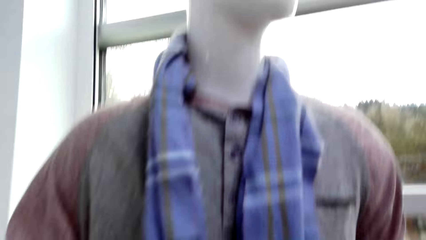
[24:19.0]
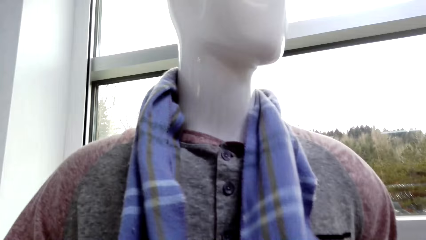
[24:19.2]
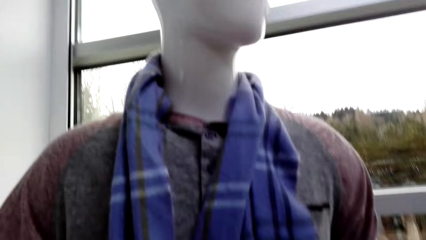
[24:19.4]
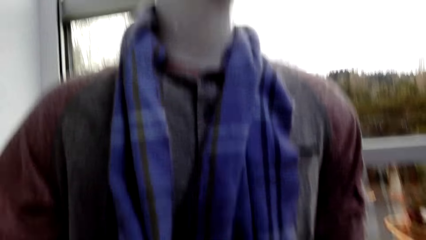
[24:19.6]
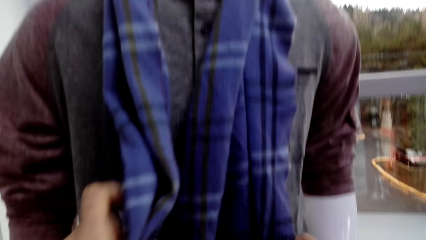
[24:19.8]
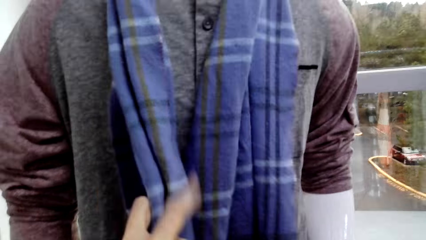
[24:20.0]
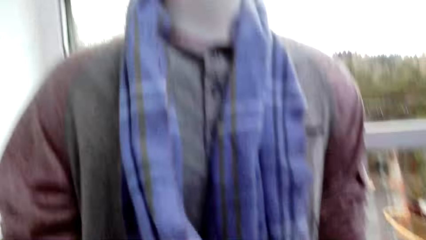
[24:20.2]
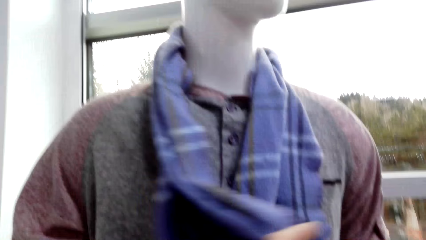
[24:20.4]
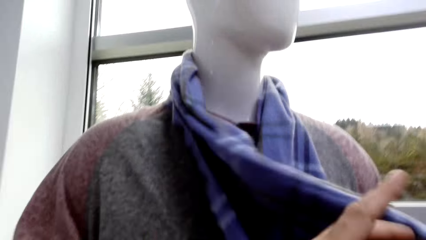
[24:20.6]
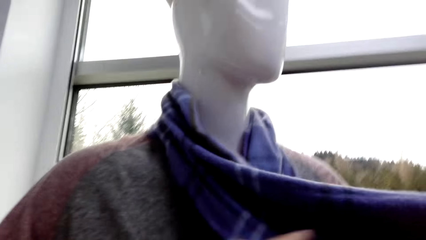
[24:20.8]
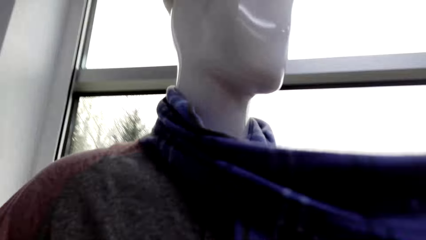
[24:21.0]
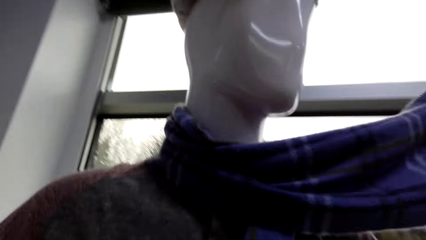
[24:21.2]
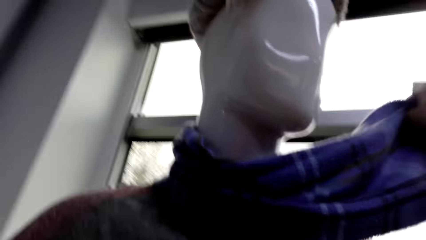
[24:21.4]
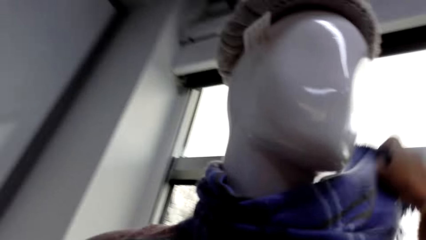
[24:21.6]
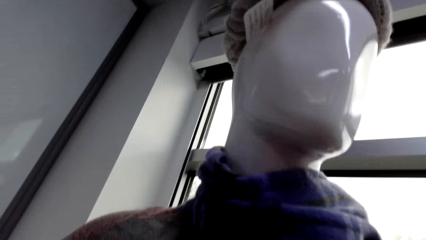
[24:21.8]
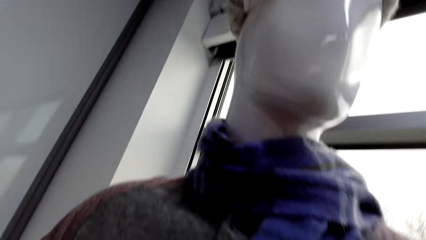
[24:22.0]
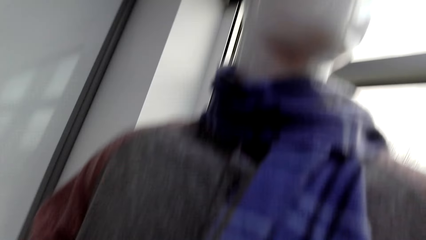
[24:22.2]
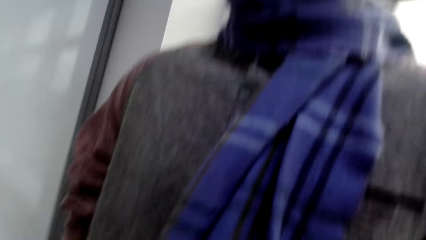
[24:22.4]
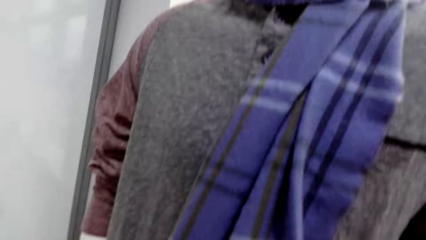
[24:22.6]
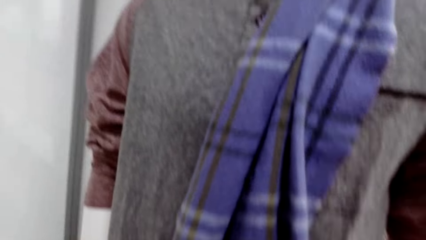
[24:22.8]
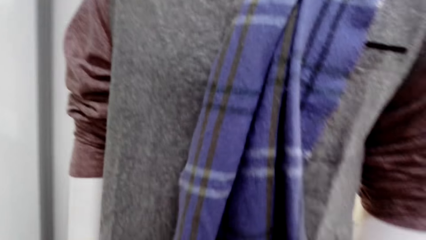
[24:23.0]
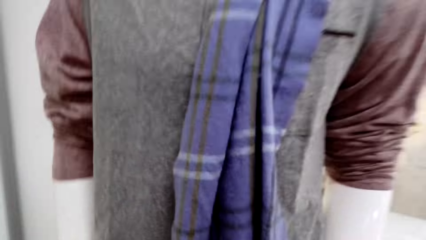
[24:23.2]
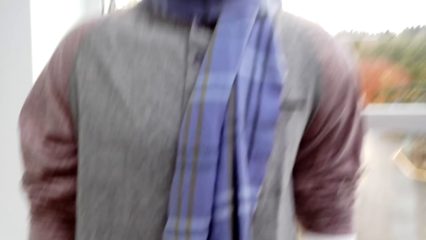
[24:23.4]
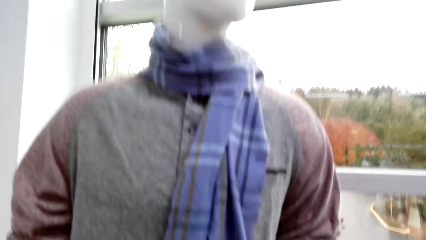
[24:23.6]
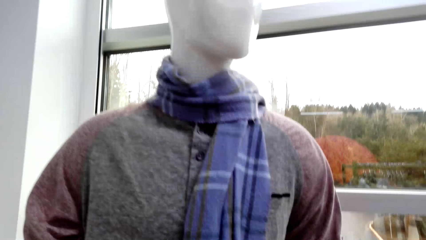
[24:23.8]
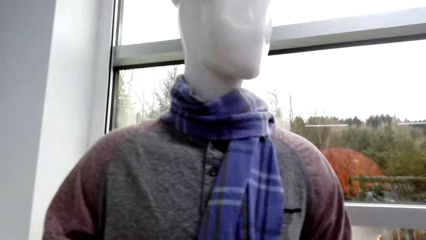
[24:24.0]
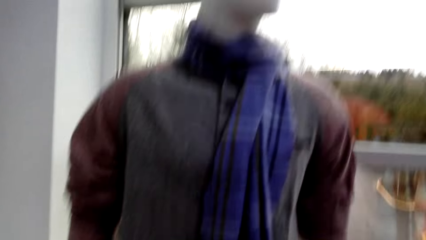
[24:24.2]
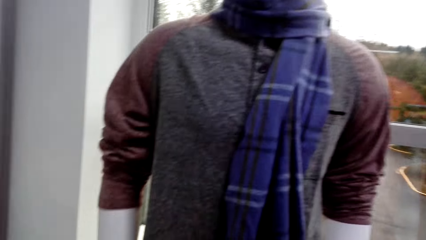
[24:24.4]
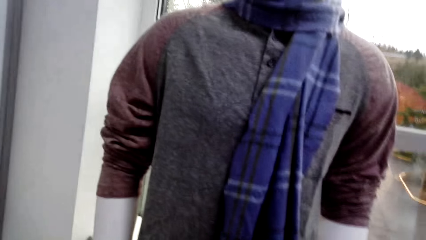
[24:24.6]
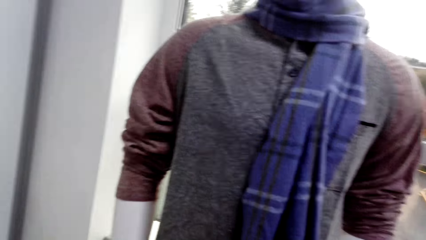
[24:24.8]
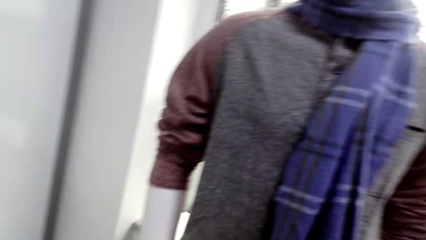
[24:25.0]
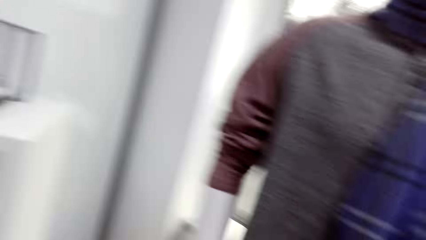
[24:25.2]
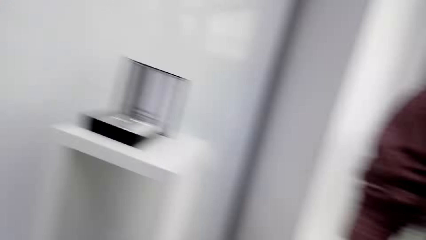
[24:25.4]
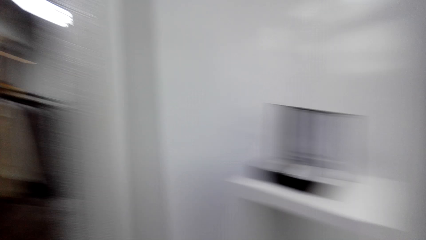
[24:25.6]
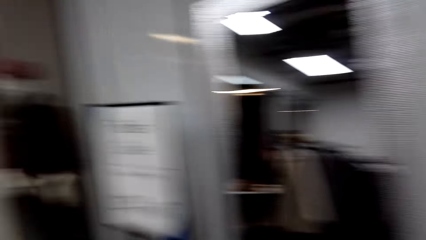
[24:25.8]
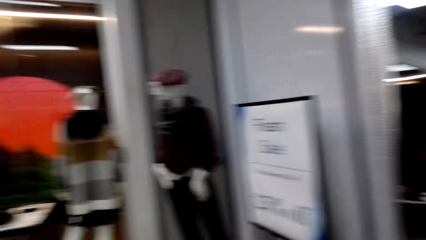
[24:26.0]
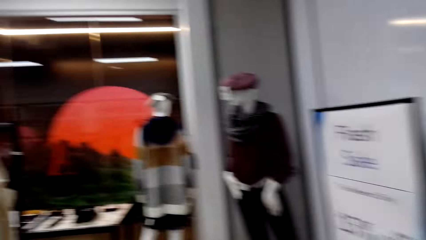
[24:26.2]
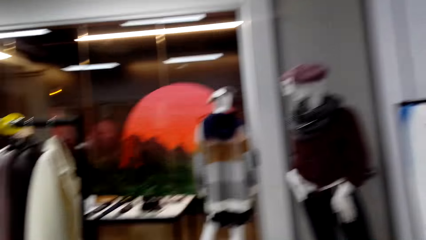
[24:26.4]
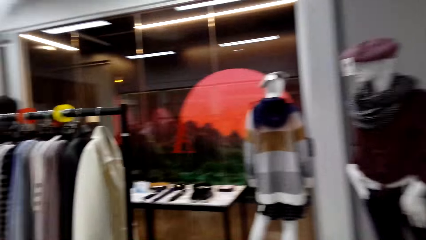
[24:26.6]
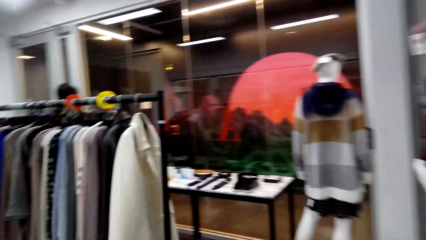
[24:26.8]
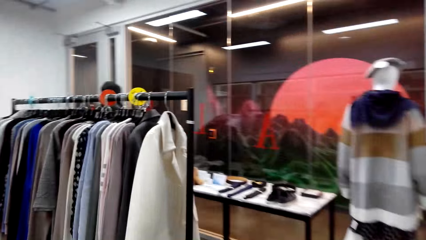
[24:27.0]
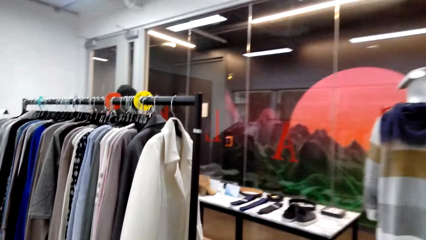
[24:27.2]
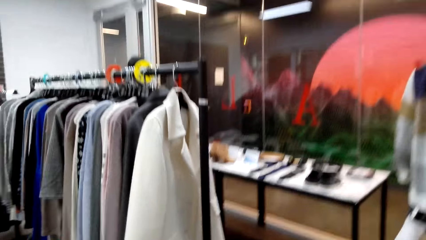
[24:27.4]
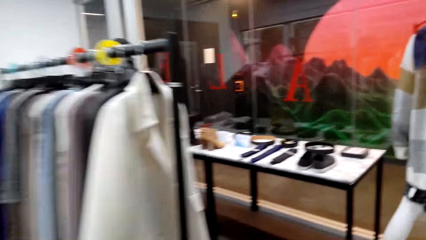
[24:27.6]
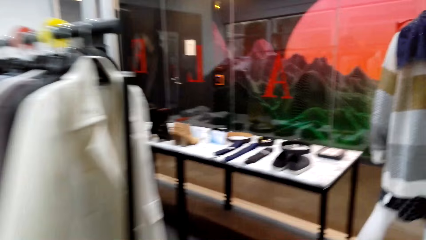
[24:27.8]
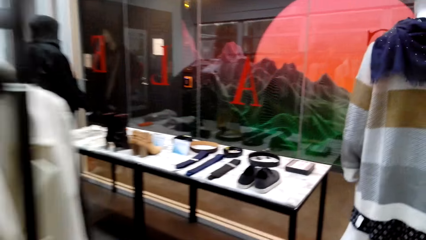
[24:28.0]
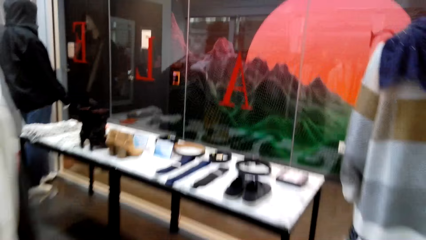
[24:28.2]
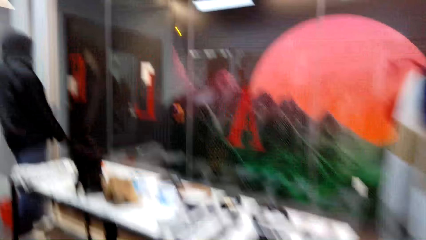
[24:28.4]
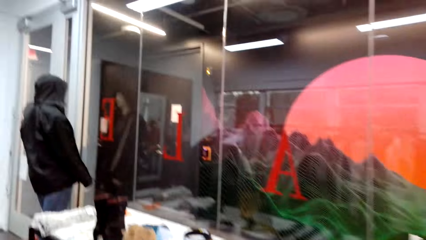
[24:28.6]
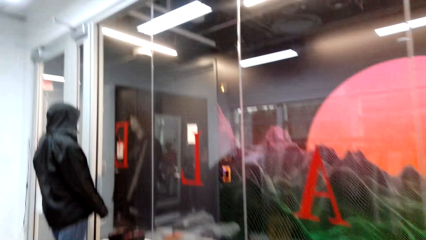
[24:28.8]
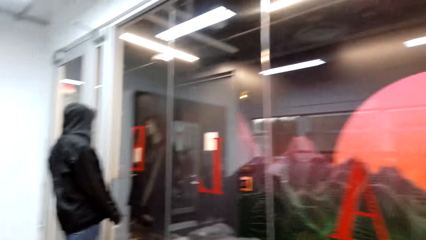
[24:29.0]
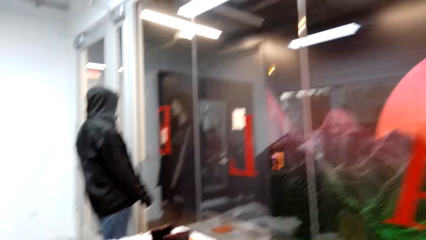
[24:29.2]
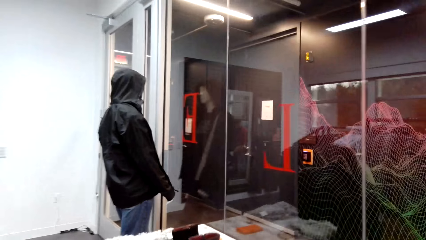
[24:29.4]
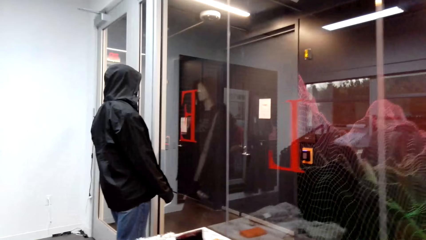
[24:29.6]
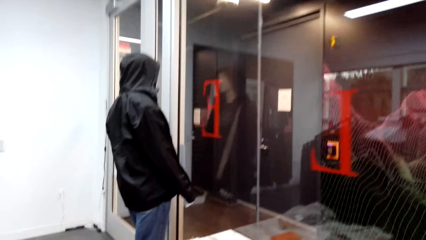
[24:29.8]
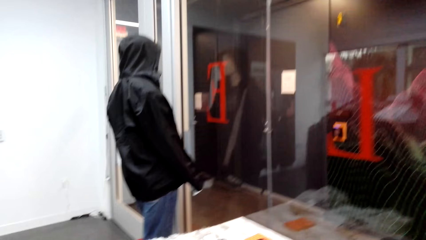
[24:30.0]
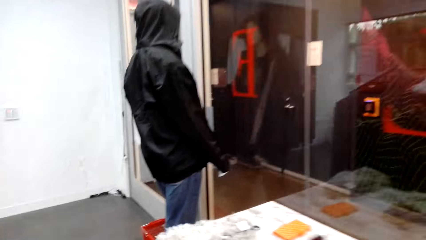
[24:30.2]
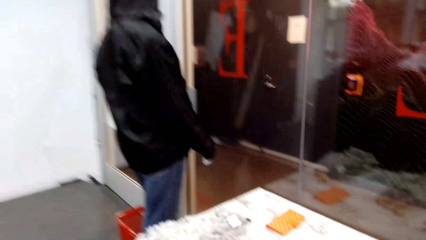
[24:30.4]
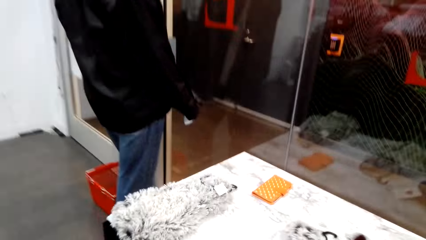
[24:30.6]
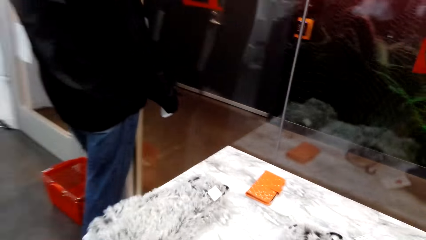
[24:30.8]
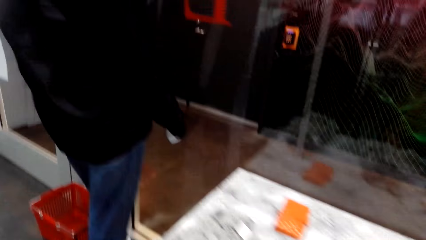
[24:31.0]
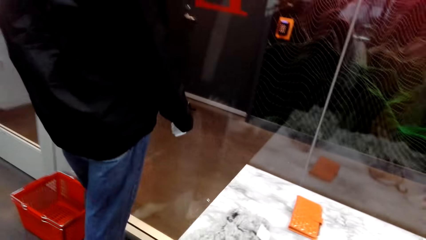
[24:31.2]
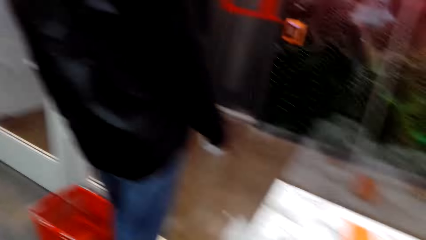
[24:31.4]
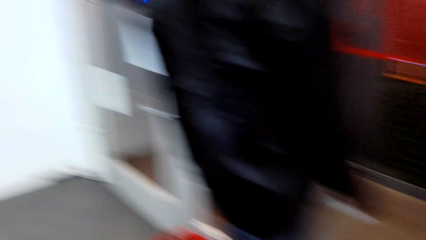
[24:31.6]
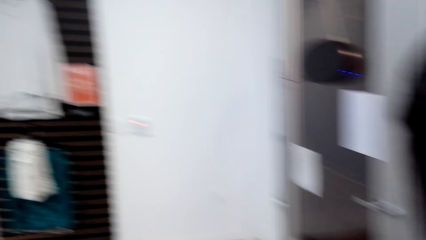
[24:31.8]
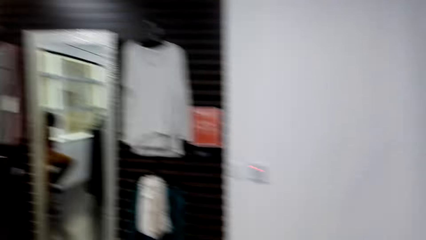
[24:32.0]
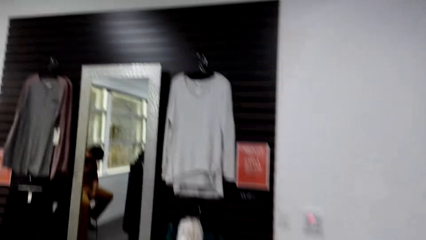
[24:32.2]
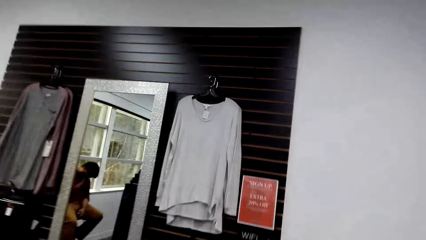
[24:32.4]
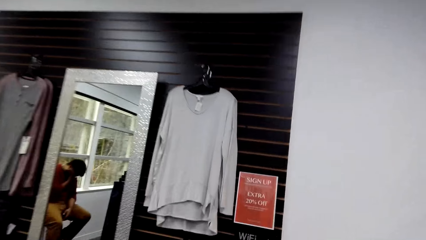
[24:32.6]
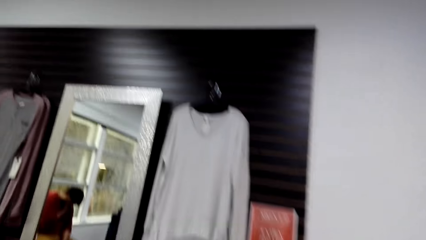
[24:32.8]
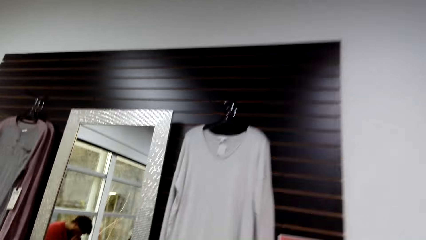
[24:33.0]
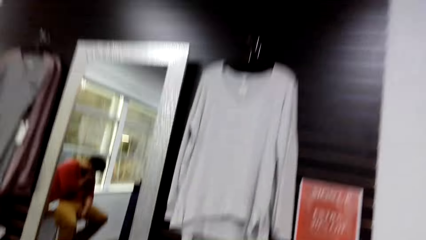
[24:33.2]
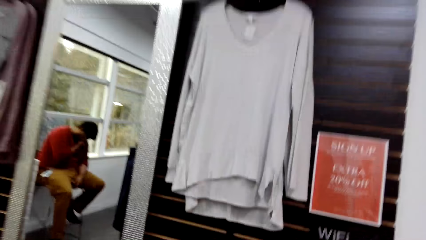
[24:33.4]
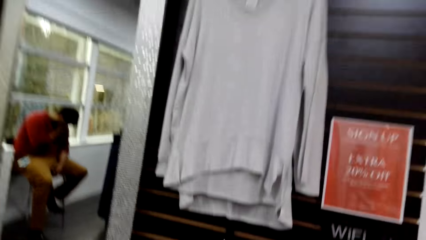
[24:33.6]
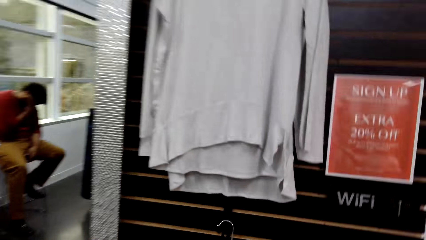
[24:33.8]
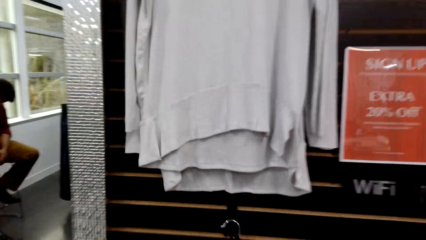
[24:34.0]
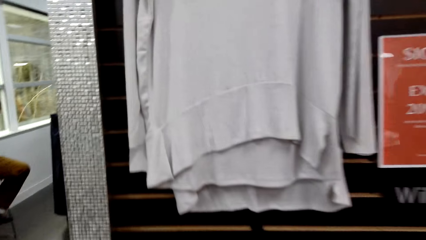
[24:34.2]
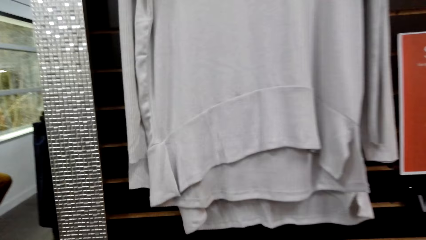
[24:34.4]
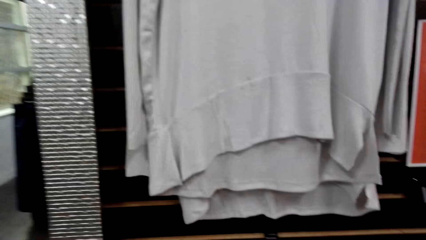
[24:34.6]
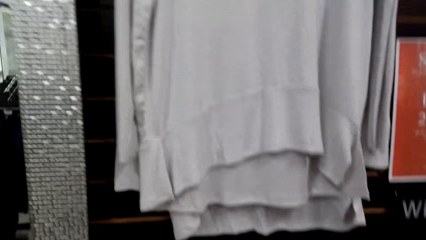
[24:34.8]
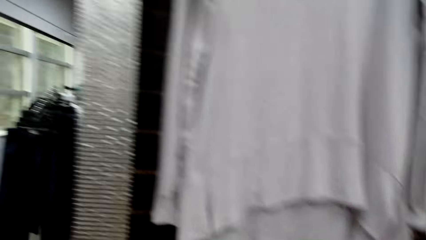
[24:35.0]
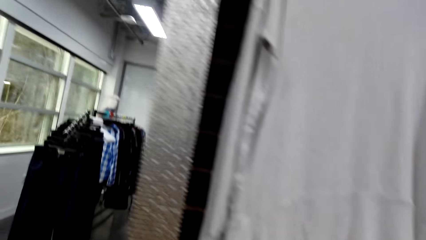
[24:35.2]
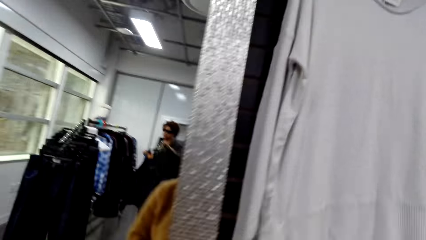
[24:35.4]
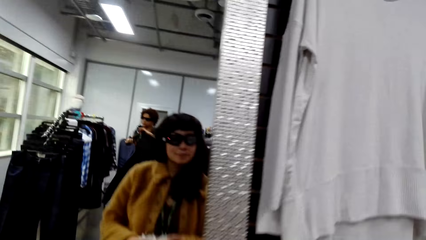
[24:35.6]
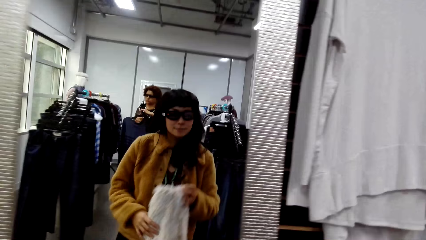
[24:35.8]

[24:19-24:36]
The camera wearer walks around the boutique. They walk away from the mannequin. They walk beside the table.
